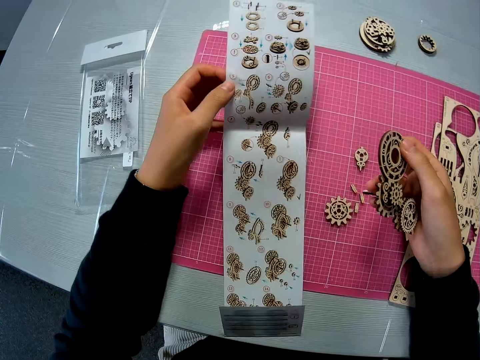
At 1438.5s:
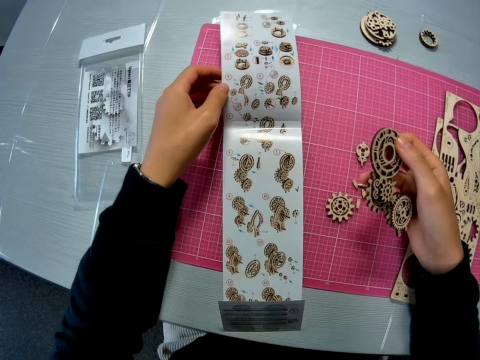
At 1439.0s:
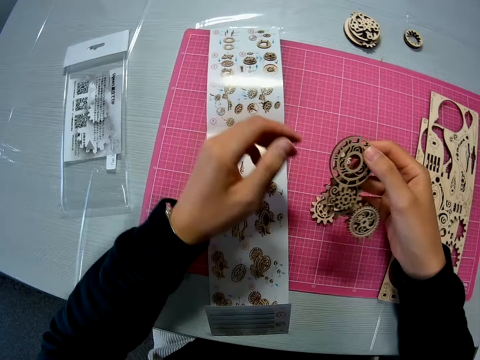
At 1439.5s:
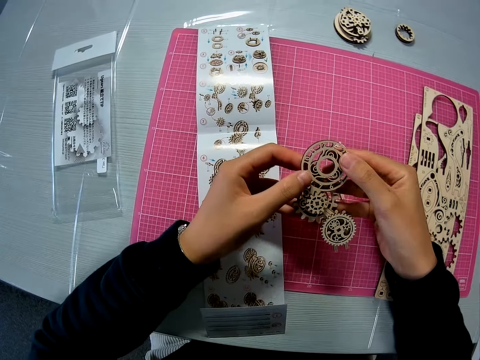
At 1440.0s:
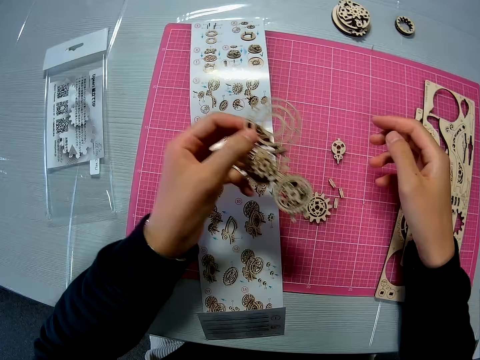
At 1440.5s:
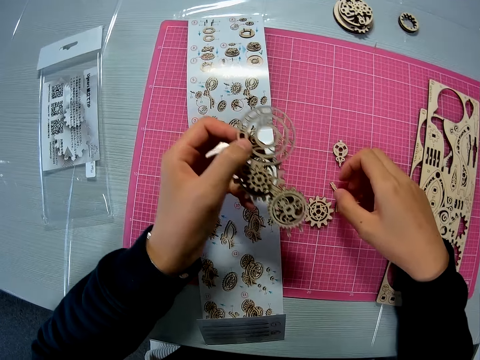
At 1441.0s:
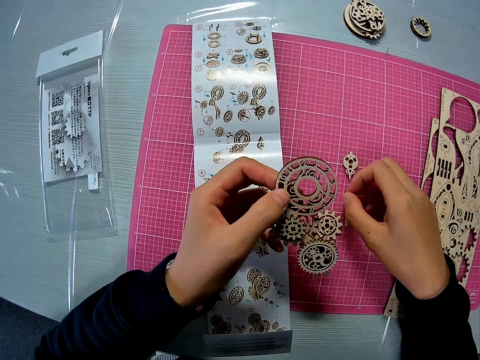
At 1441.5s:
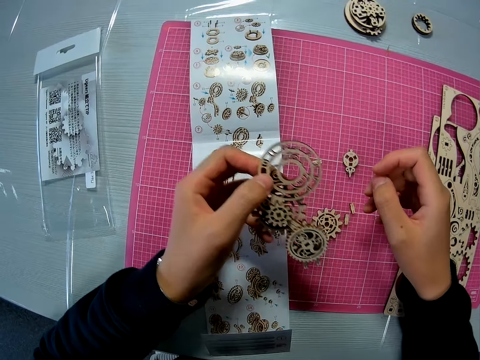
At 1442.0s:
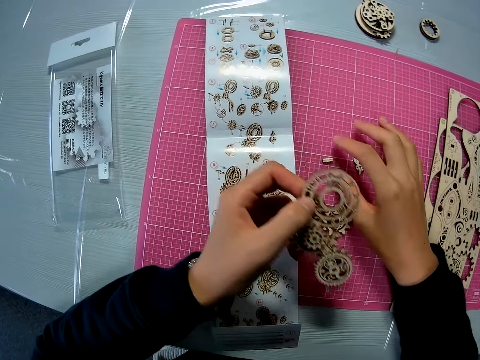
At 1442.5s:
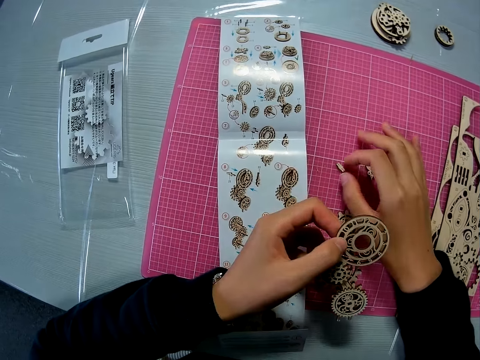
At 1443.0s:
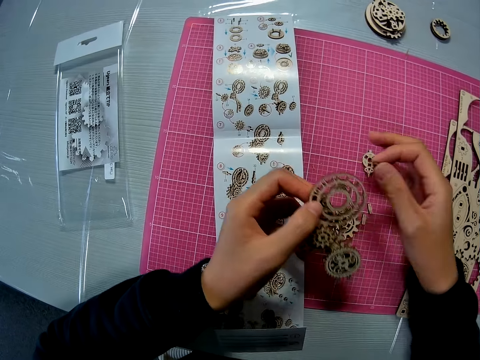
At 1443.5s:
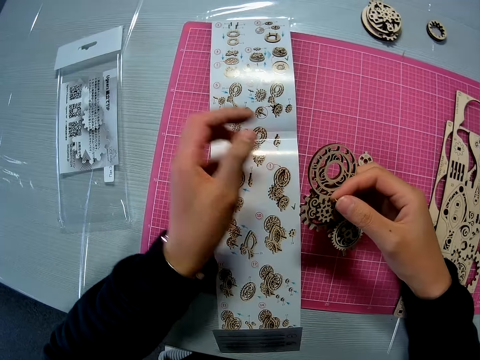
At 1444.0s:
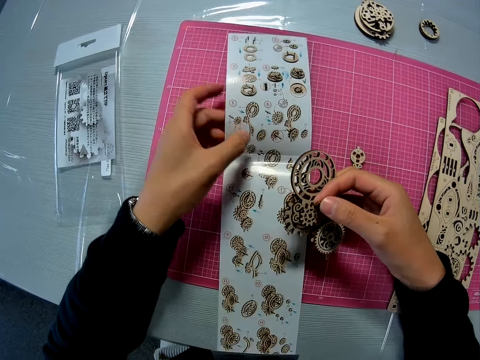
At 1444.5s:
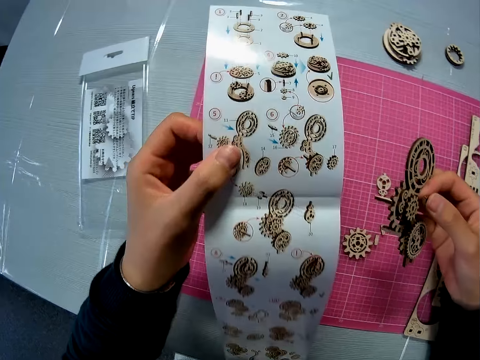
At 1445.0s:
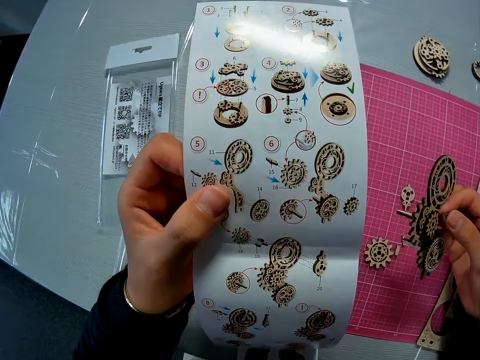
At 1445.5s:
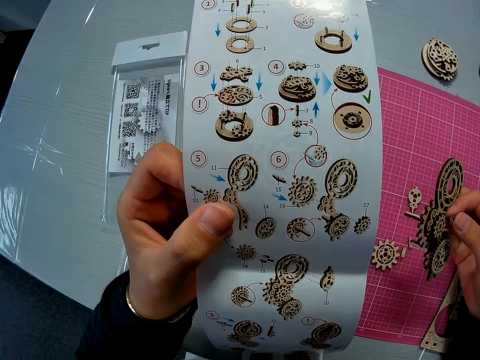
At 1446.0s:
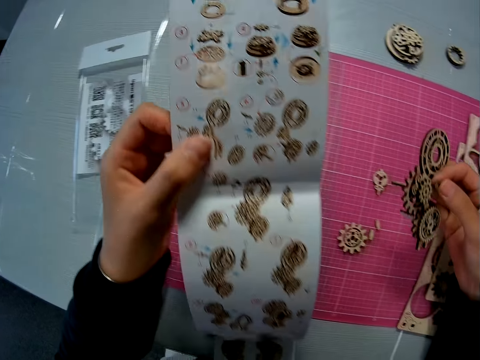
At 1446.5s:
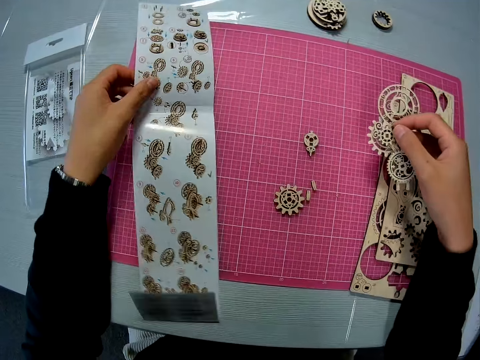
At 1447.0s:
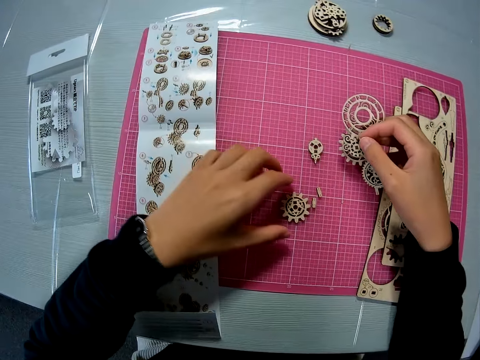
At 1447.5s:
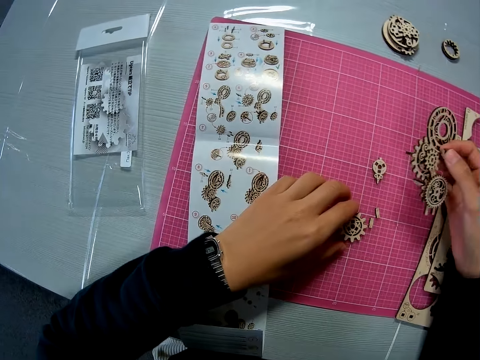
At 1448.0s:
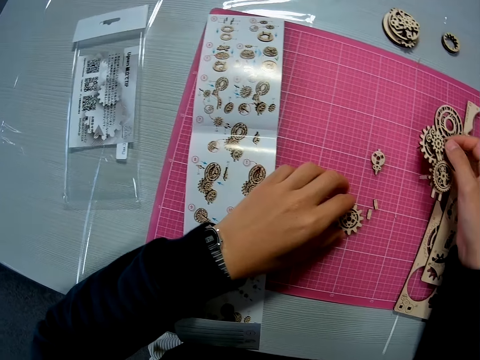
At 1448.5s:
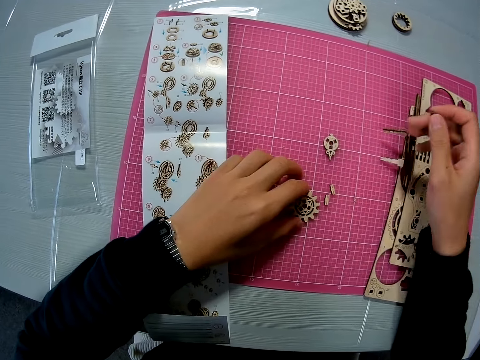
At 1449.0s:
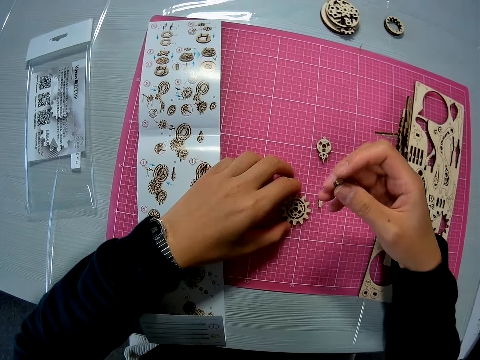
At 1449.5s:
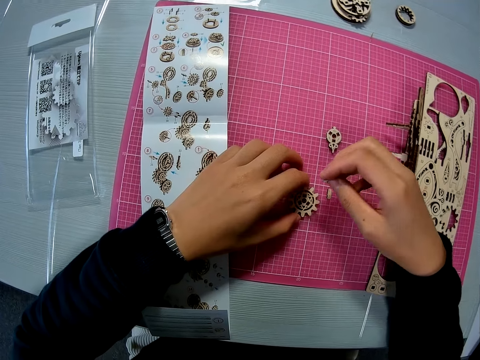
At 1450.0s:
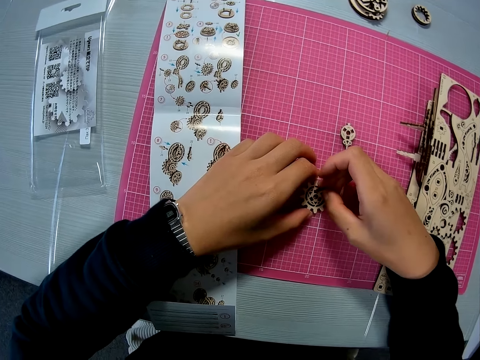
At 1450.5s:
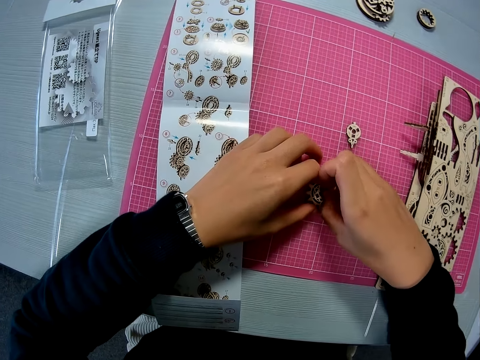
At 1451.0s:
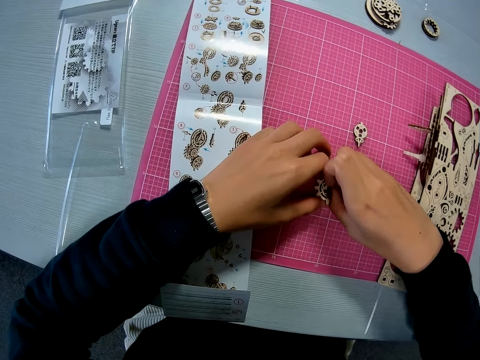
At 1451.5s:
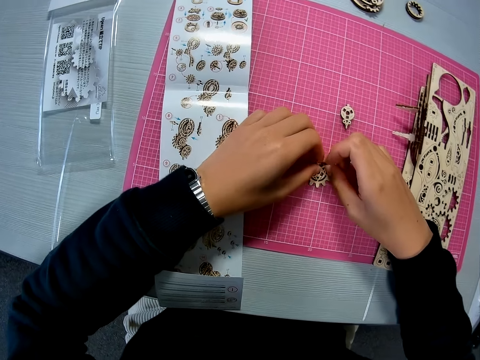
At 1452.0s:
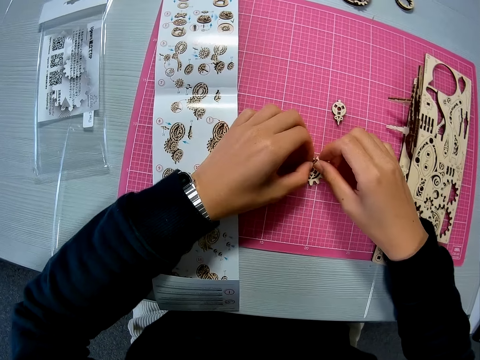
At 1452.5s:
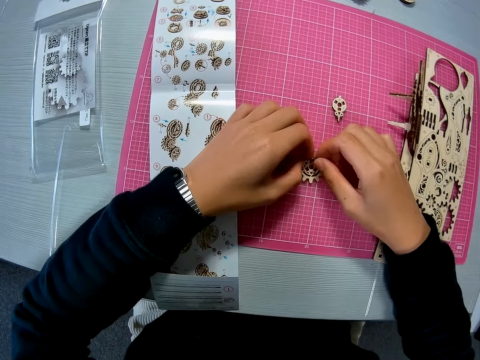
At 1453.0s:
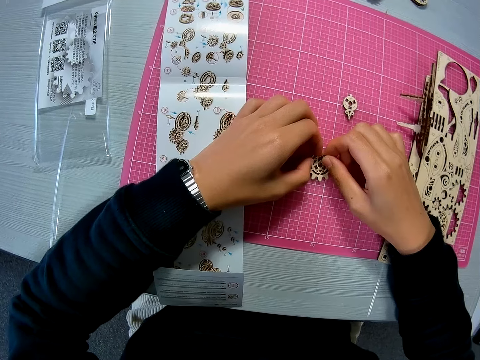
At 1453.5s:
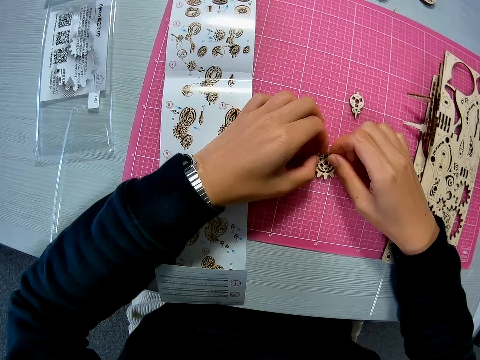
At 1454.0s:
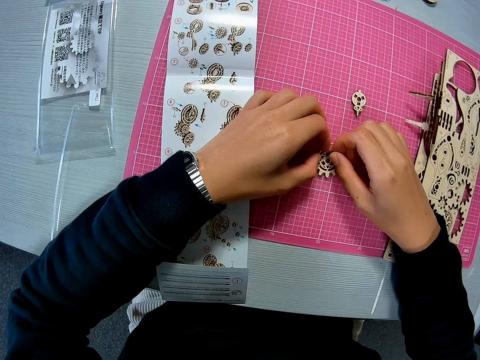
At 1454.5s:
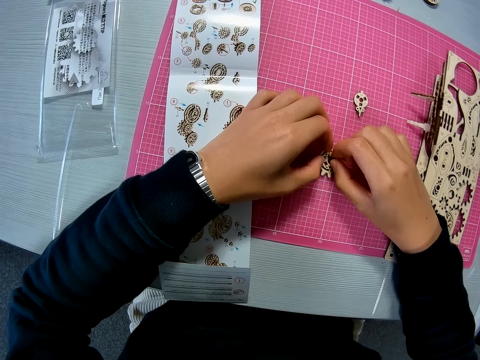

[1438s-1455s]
The camera wearer puts the paper on the cutting mat. They pick a piece of wood model from the cutting mat. They drop the piece of wood model on the cutting mat and pick the piece of wood model from the cutting mat. They pick the piece of paper from the cutting mat. They put the paper back on the cutting mat. They pick a piece of wood model from the cutting mat. They put down the wood model on the cutting mat. They fix two wood model parts together.

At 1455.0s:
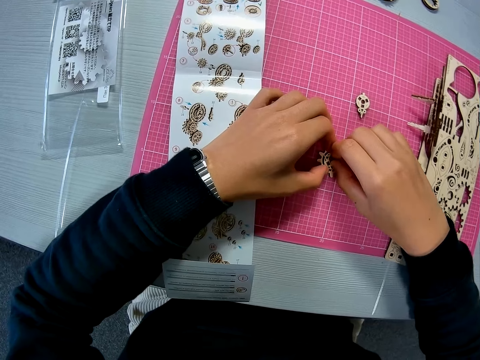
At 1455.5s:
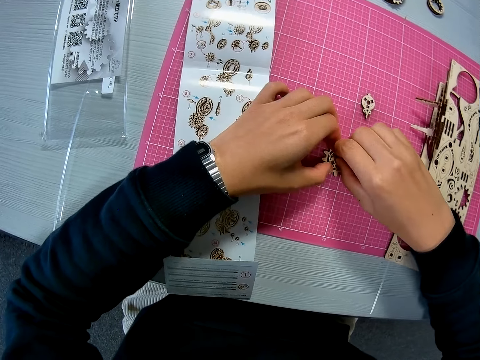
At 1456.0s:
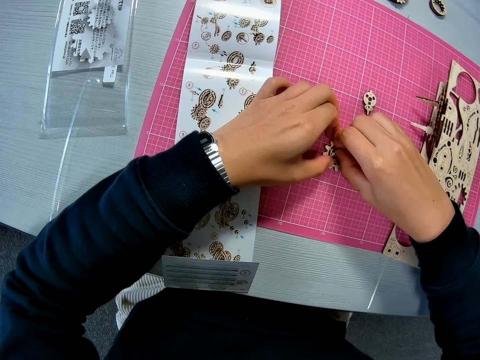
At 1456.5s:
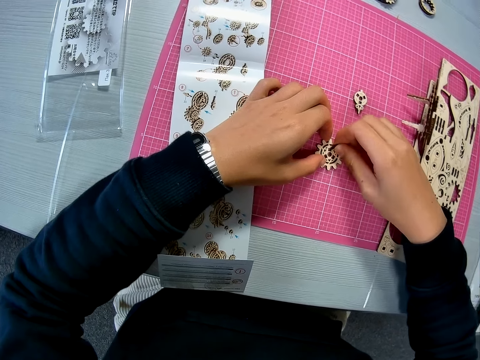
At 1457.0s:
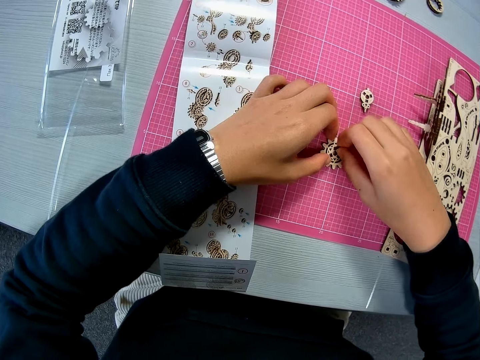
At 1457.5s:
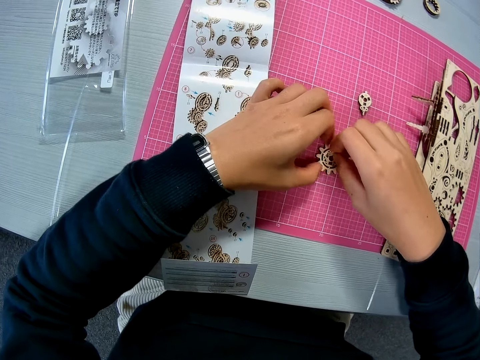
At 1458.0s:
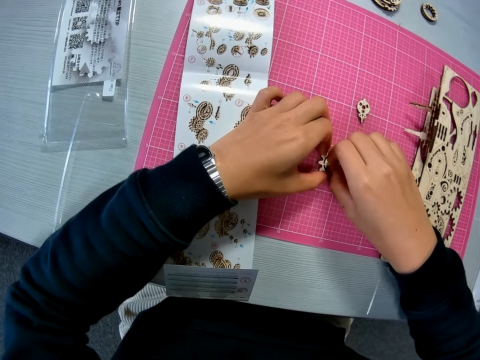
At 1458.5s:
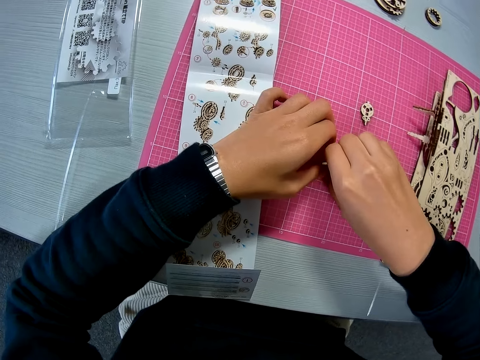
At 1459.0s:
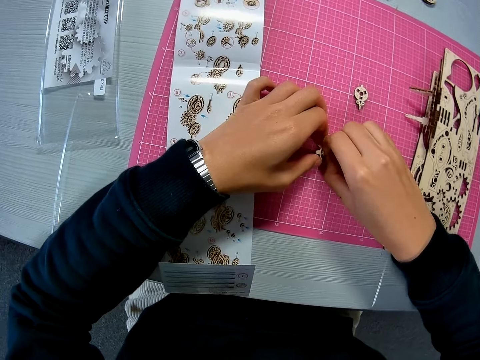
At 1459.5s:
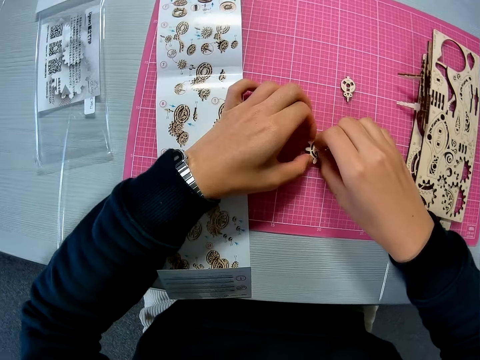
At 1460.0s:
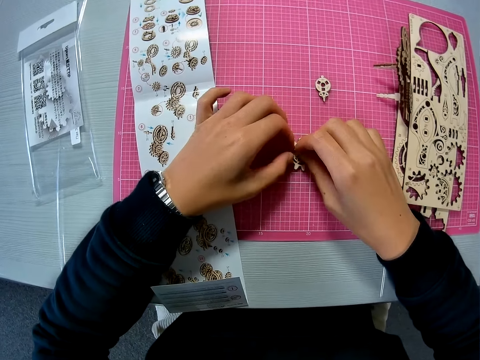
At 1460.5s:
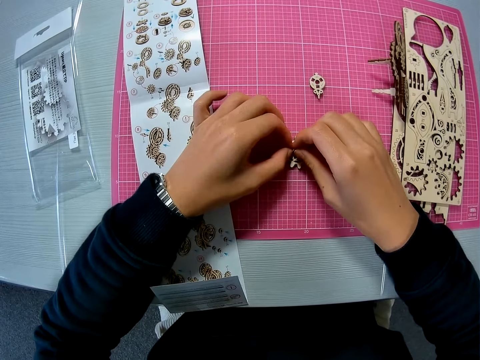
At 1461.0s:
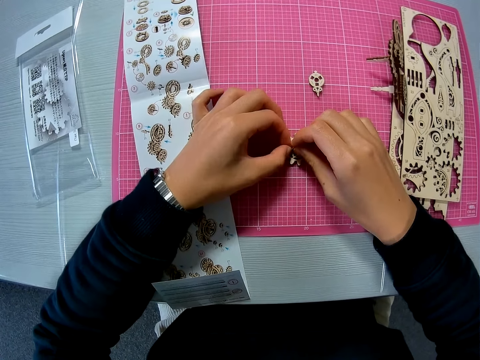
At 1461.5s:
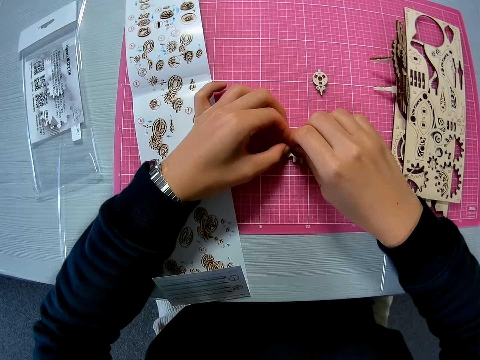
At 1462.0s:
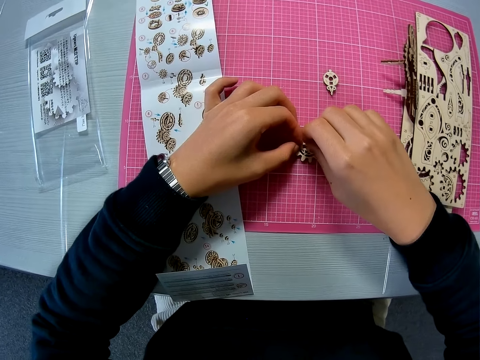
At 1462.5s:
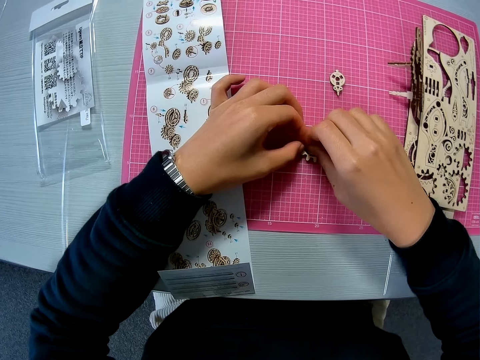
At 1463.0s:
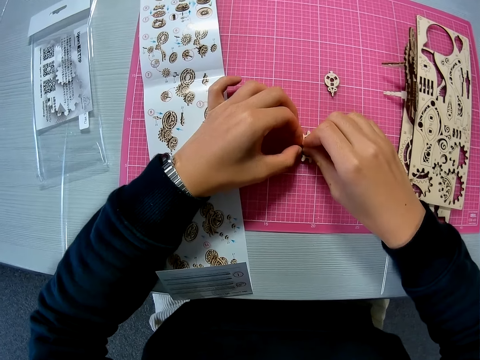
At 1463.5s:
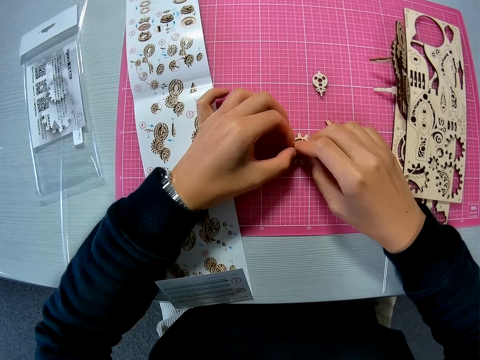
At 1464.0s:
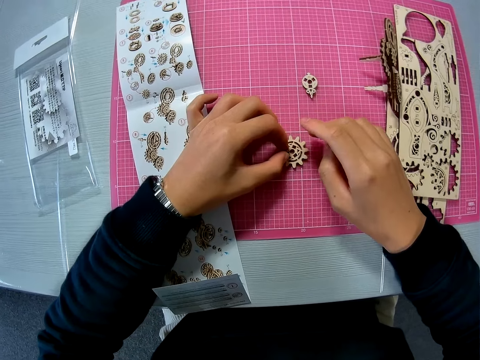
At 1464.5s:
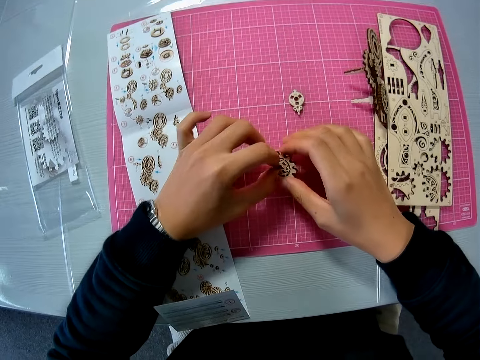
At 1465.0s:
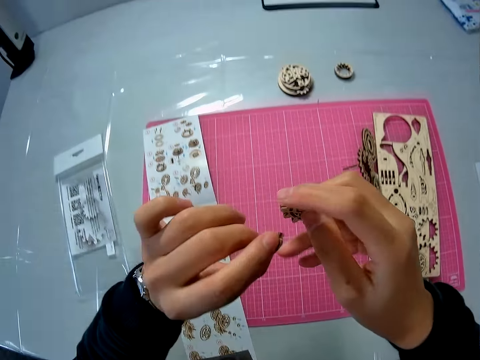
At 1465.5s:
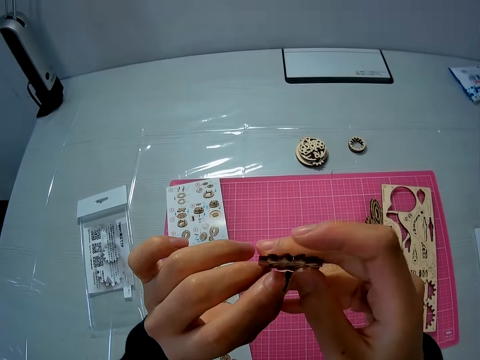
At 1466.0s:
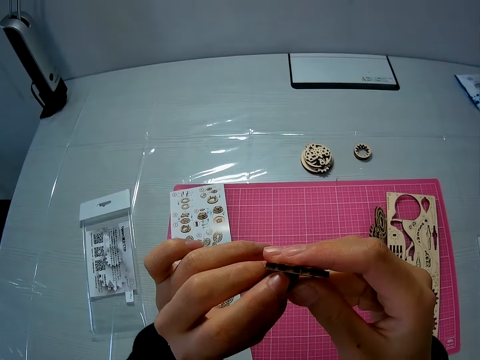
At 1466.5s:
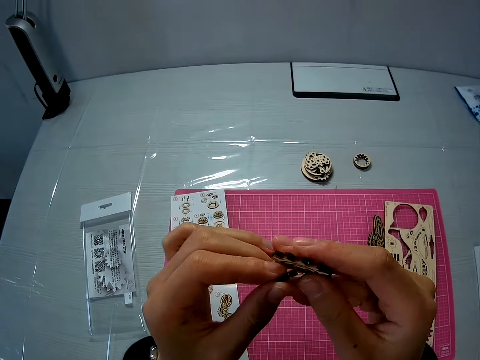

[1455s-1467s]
The camera wearer picks up the wood models from the cutting mat. They fix the two wood models together.
